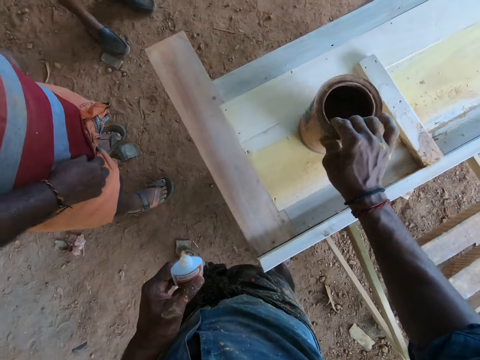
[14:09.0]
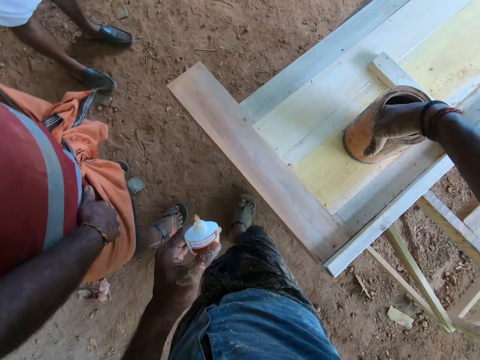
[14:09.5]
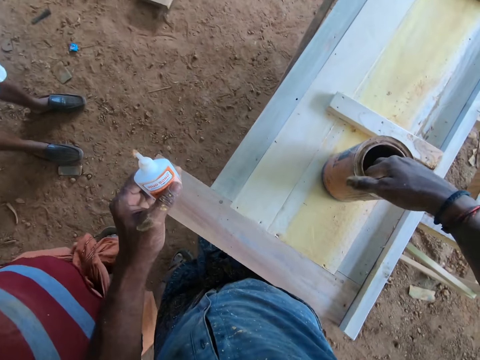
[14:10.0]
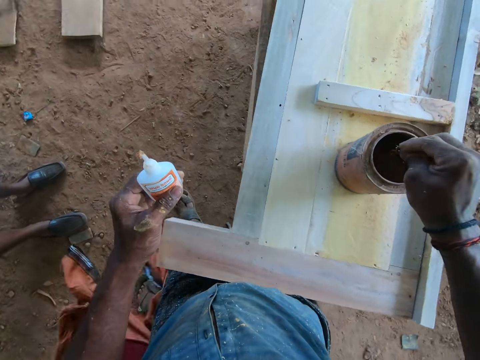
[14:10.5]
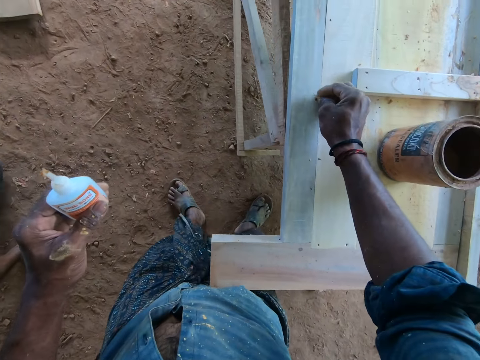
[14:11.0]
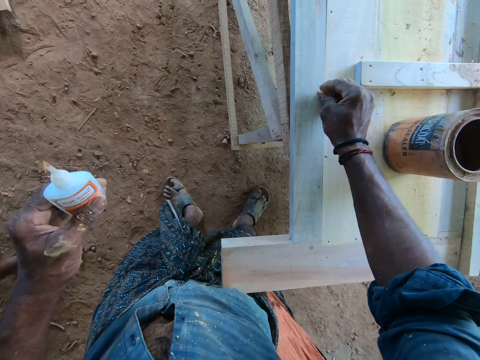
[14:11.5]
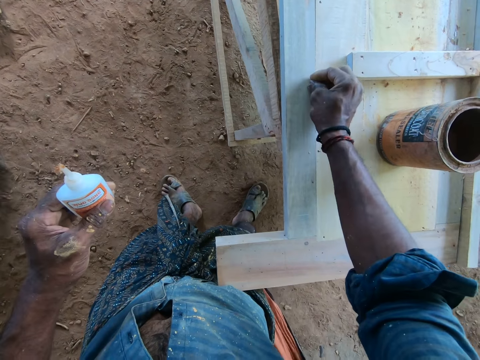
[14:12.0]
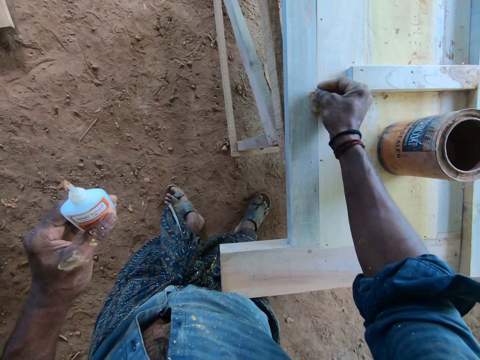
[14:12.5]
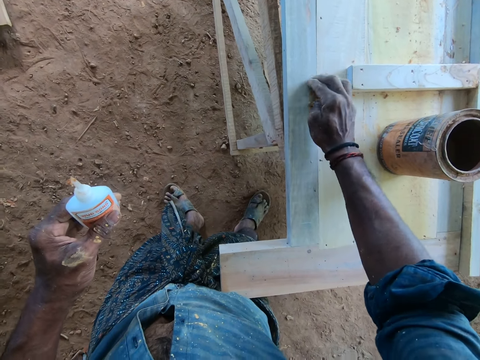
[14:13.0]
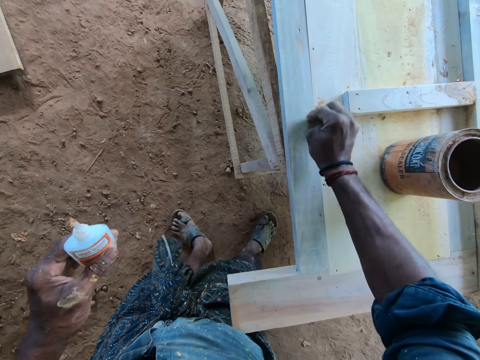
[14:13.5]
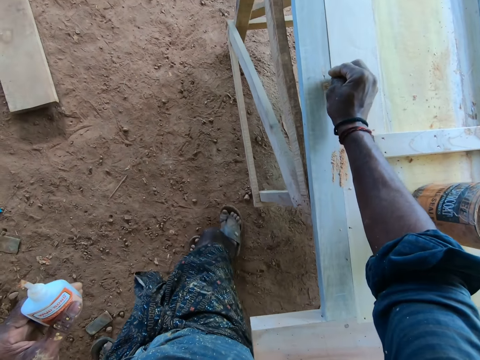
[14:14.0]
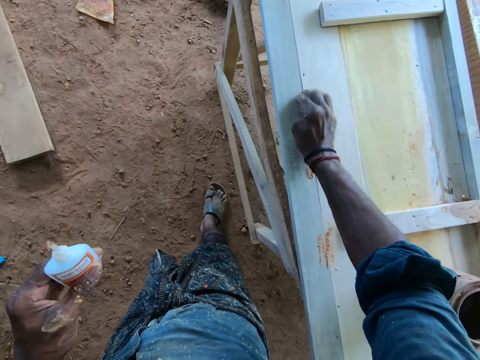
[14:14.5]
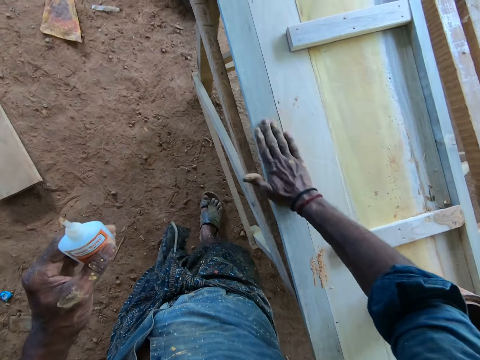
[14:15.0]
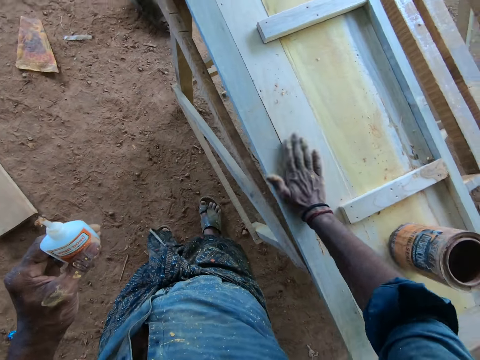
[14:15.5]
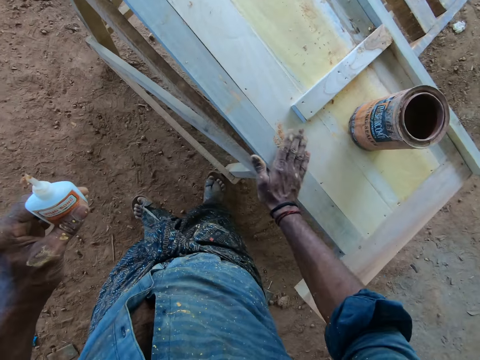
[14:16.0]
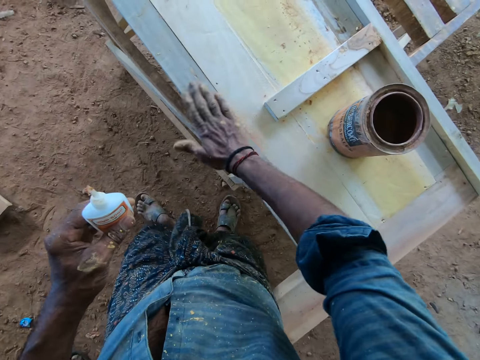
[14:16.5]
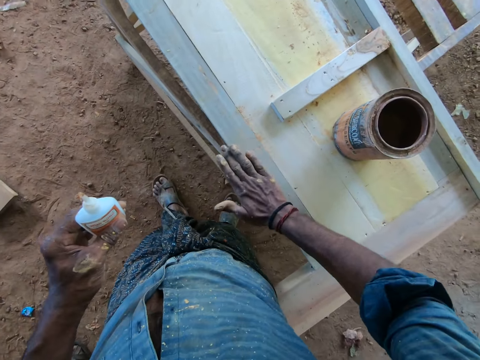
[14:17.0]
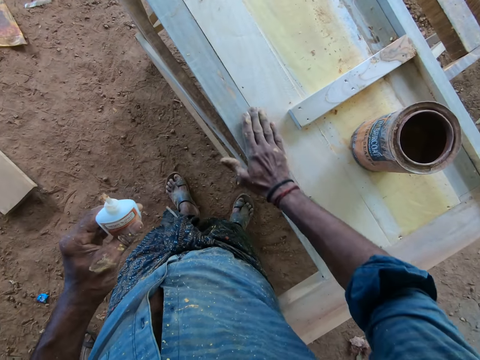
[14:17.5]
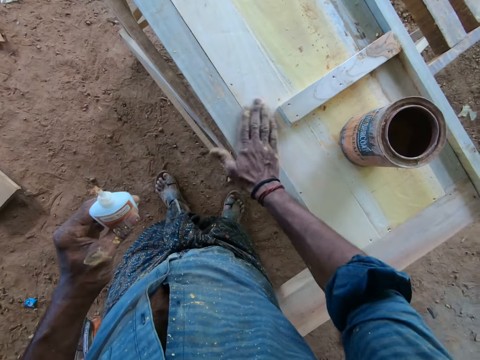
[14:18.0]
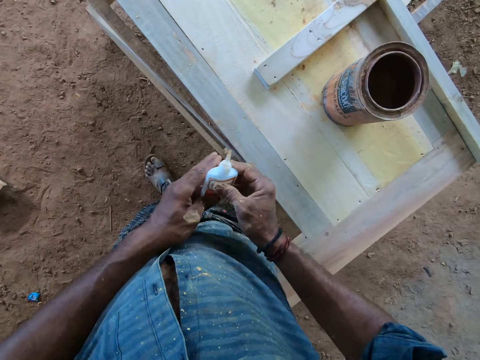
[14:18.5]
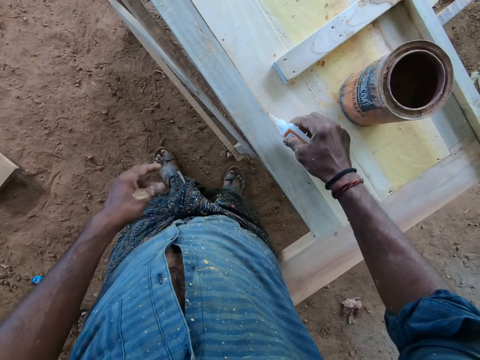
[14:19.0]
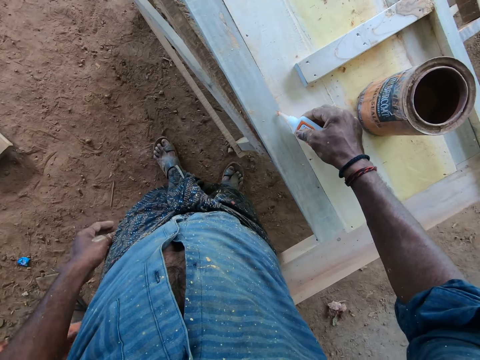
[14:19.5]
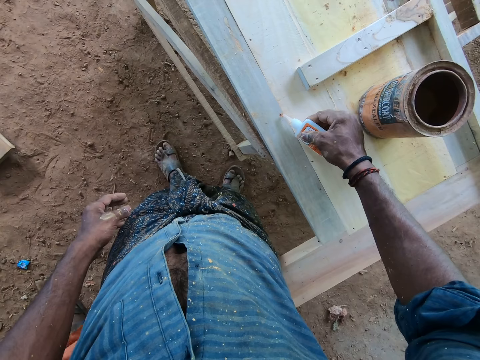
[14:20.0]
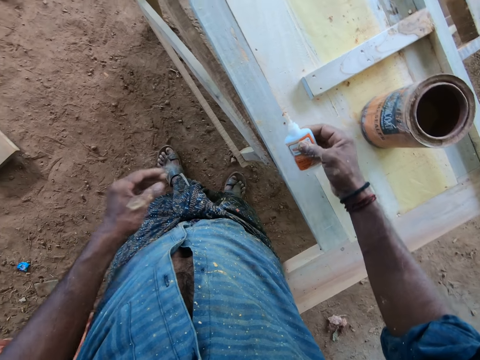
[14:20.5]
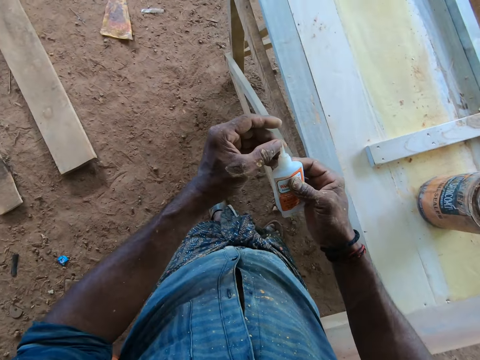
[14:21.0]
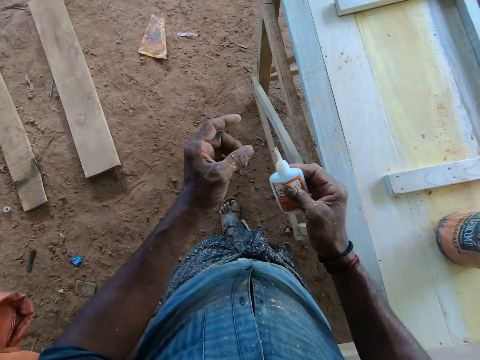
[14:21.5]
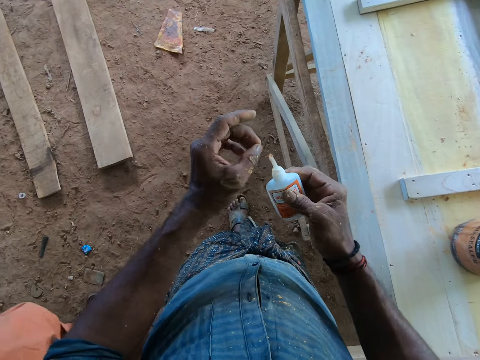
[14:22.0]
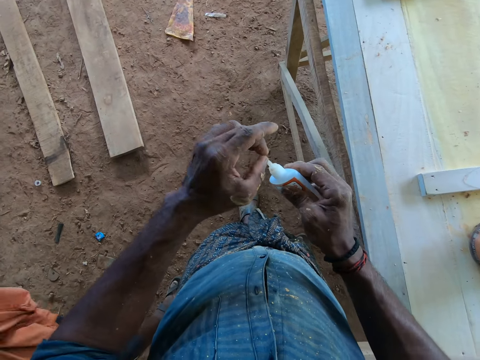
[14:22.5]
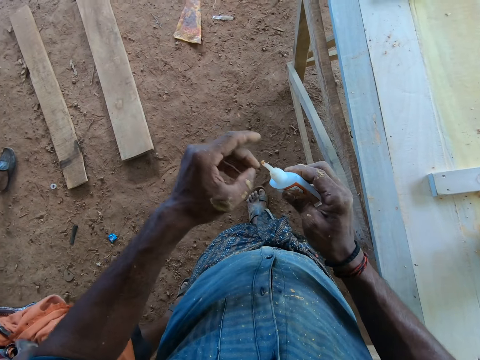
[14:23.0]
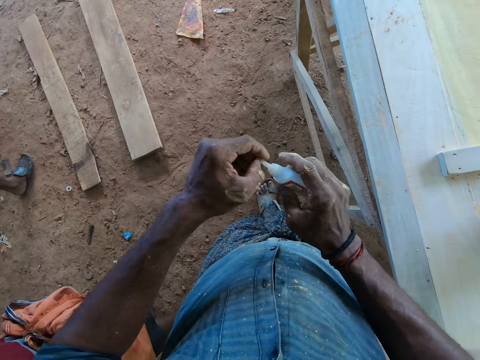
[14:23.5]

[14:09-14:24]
The camera wearer transfers the glue to his left hand. He scoops sawdust from the tin. He spreads the sawdust on the wood board. He transfers the glue to his right hand. He applies wood glue on the wood board. He removes sawdust from the wood glue bottle tip.

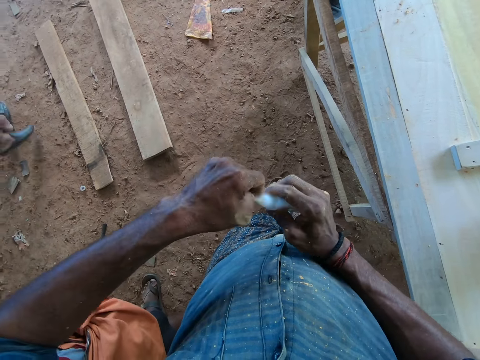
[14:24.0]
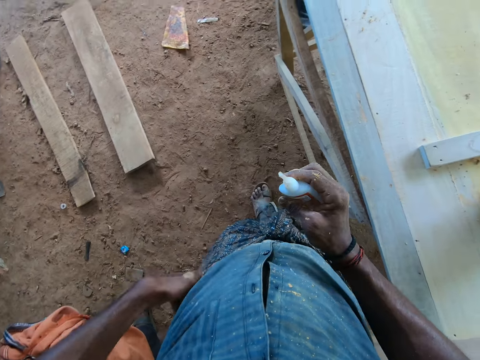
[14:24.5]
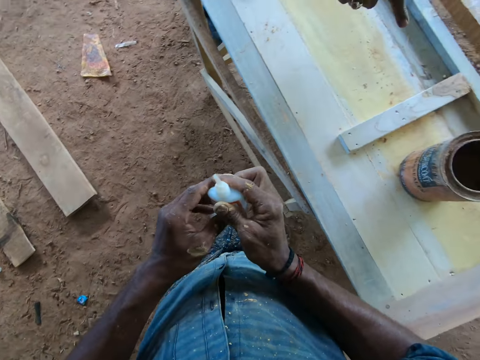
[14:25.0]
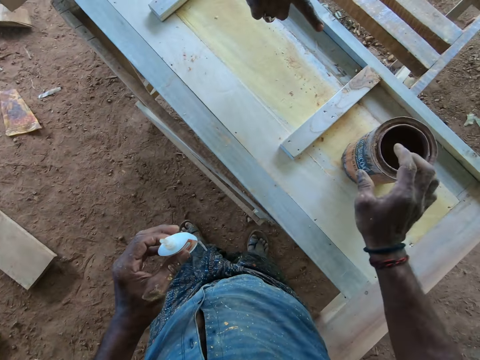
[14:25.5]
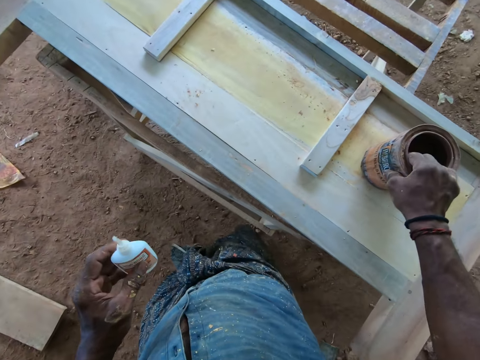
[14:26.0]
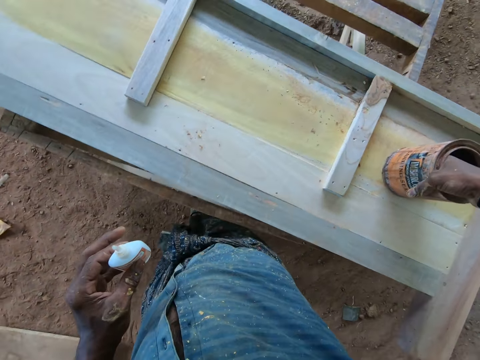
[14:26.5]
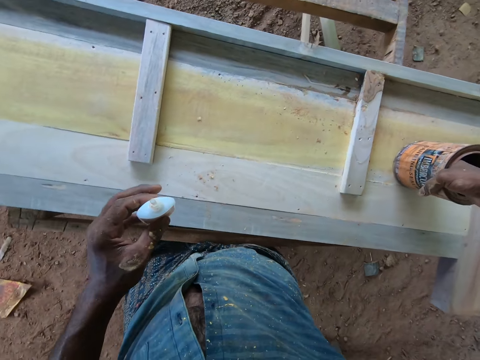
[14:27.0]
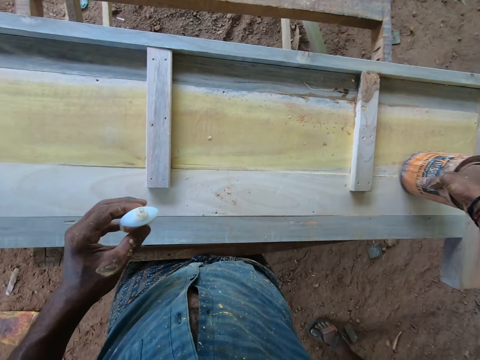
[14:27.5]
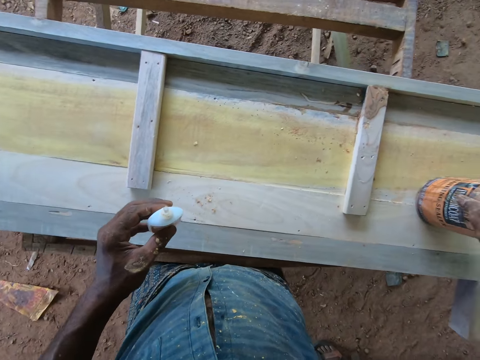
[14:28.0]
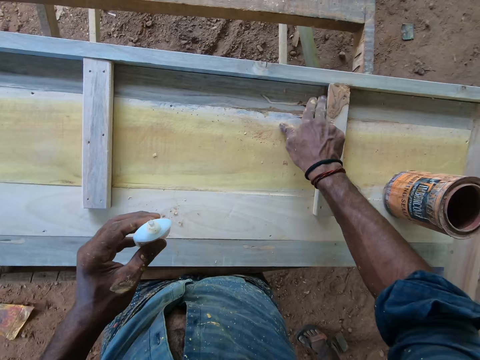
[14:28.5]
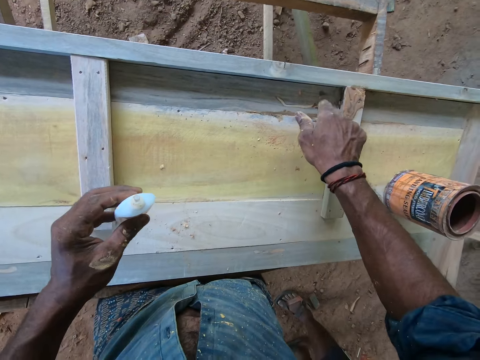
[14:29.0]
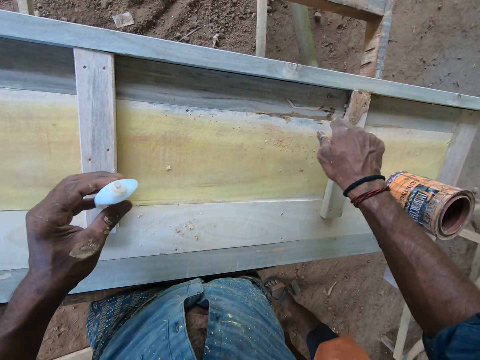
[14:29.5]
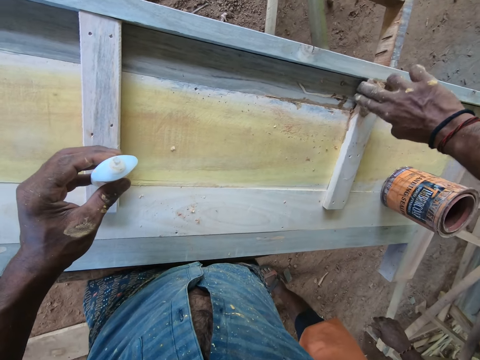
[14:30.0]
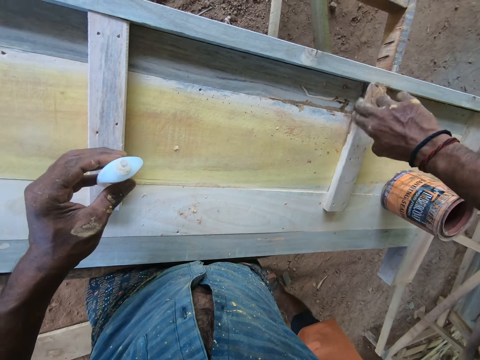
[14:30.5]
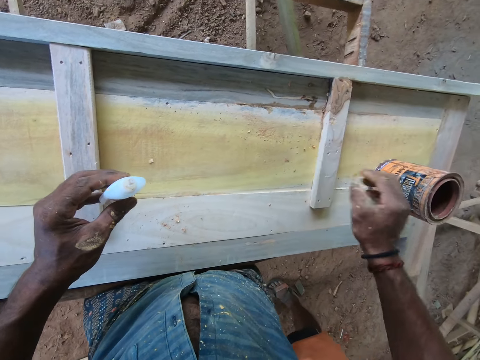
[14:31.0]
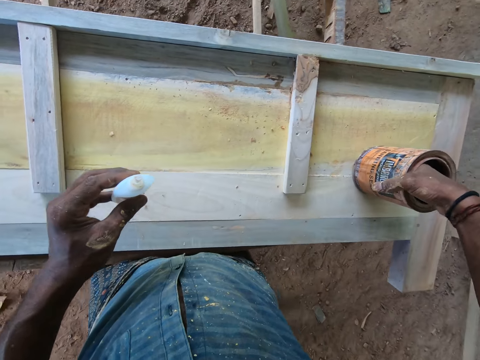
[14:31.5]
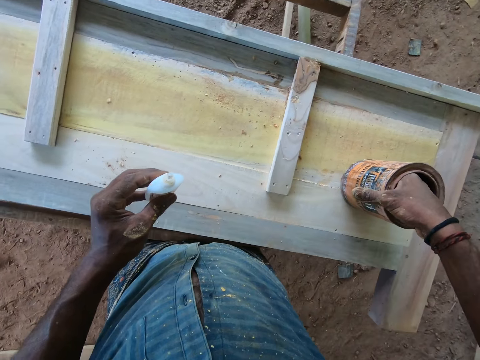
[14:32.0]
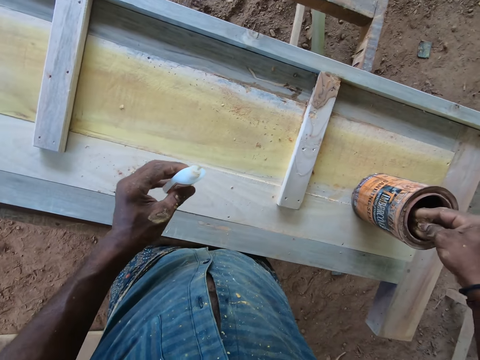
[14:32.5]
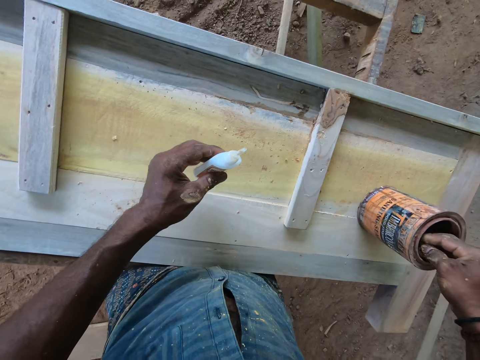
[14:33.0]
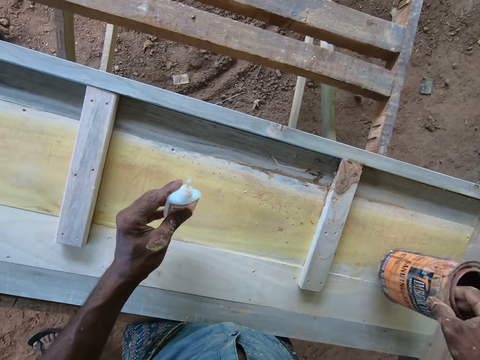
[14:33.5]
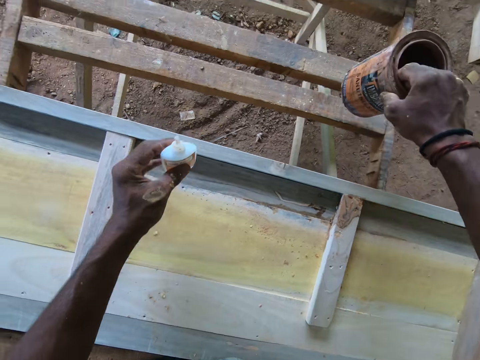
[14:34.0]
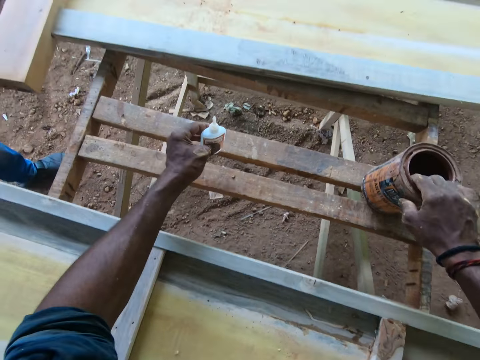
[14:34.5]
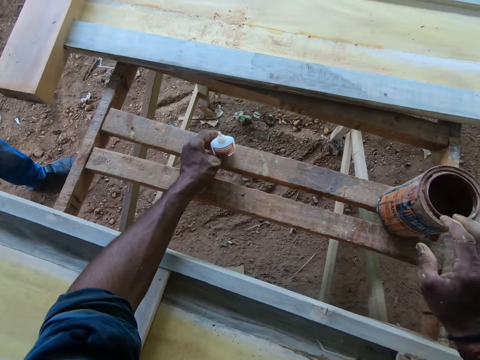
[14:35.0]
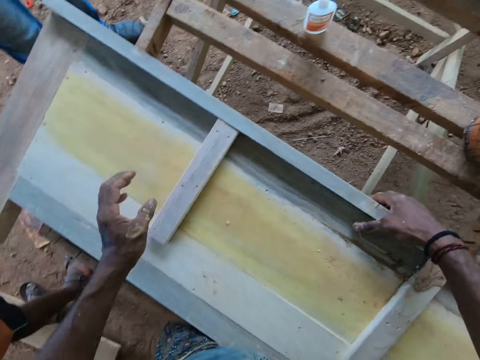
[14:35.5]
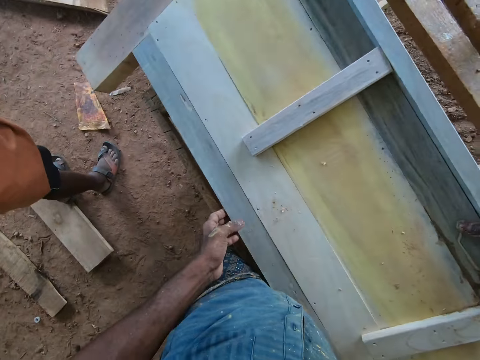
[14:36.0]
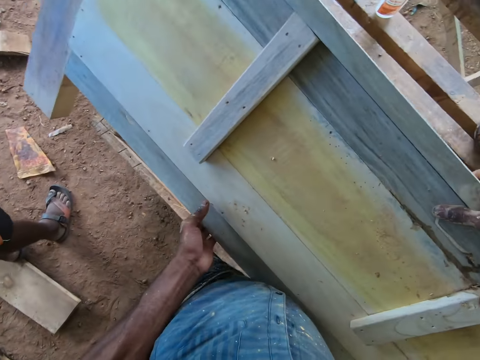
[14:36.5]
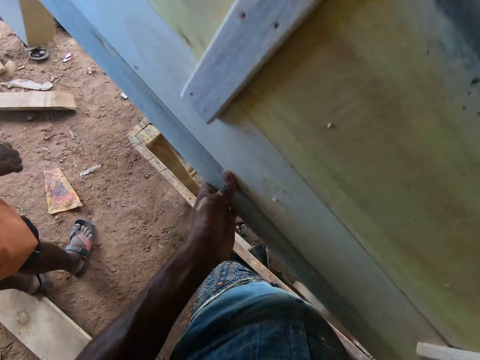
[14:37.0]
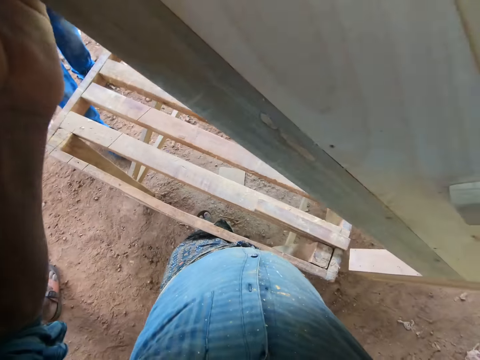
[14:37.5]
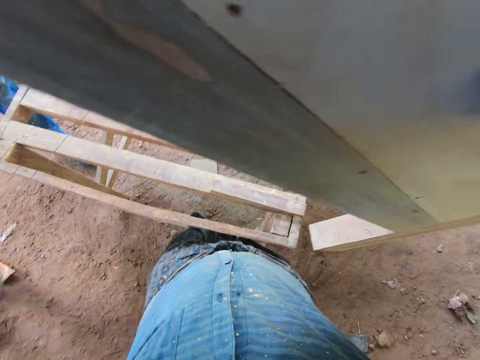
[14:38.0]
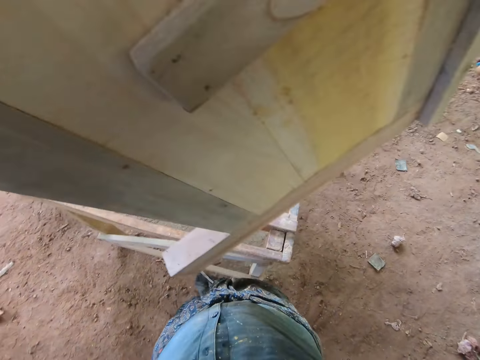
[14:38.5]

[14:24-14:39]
The camera wearer transfers glue to his left hand. He puts his hand in a can. He scoops sawdust from the tin. He spreads sawdust or adhesive on the wood board. He puts his hand in the can. He scoops sawdust from the tin. He removes the sawdust tin from the wood board and places down the sawdust tin. He places down the wood glue. He lifts up the wood board and turns the wood board.
